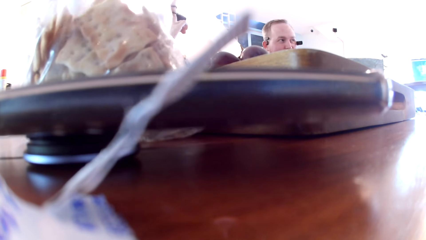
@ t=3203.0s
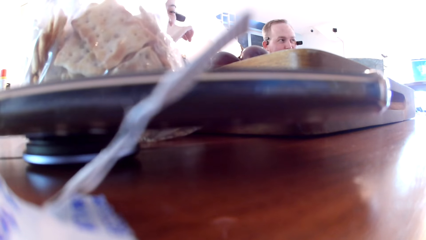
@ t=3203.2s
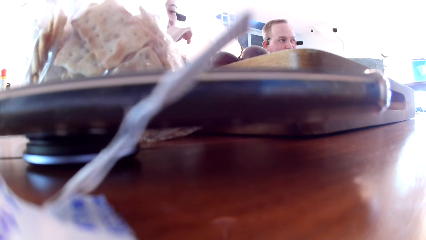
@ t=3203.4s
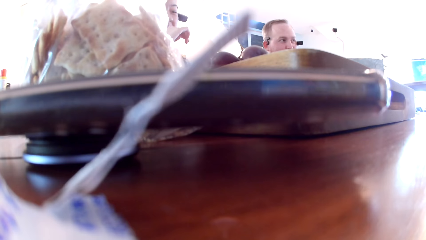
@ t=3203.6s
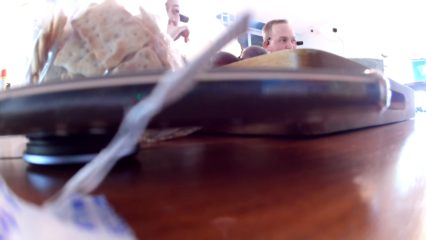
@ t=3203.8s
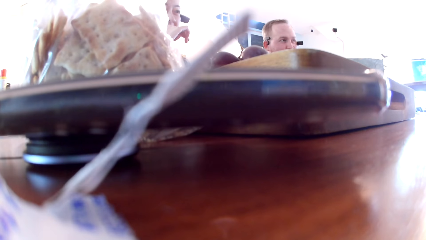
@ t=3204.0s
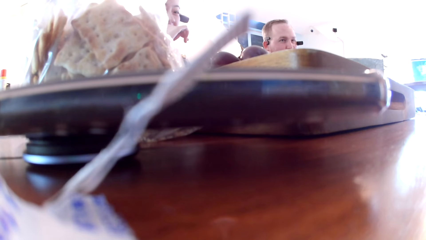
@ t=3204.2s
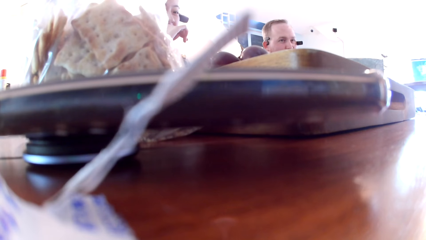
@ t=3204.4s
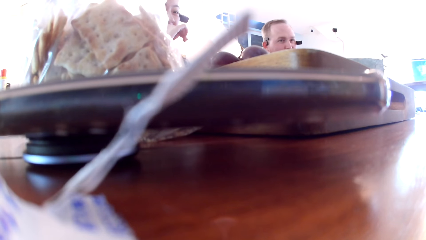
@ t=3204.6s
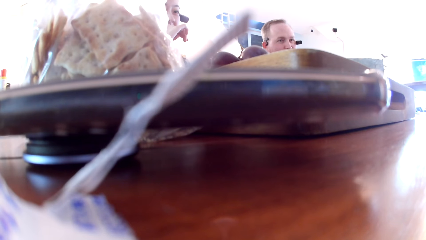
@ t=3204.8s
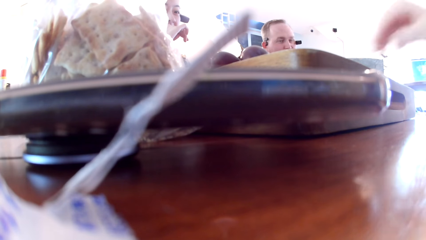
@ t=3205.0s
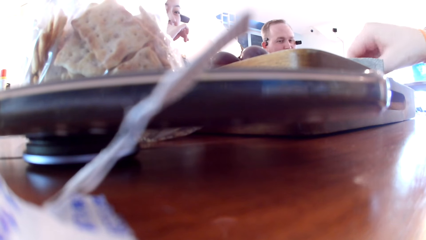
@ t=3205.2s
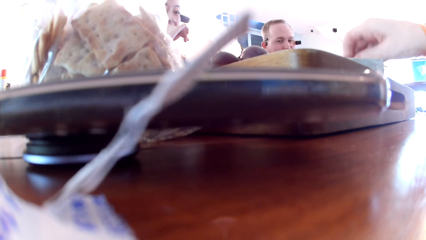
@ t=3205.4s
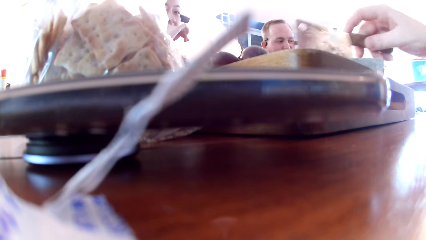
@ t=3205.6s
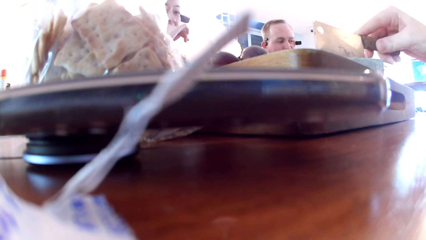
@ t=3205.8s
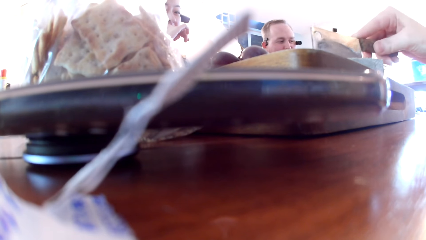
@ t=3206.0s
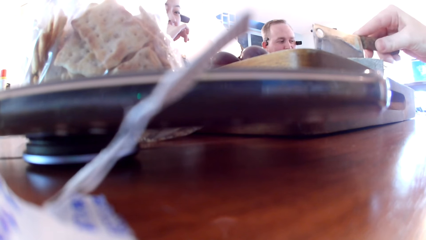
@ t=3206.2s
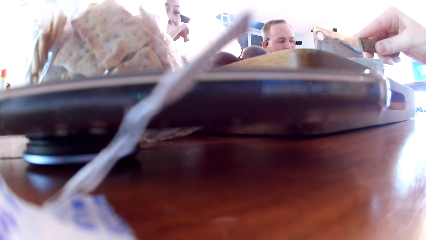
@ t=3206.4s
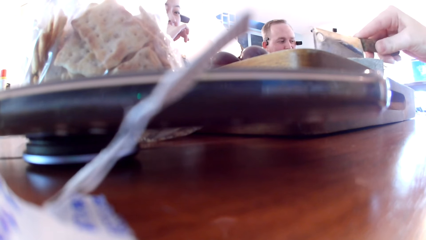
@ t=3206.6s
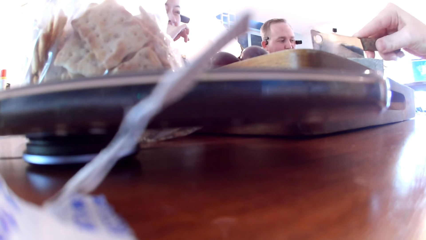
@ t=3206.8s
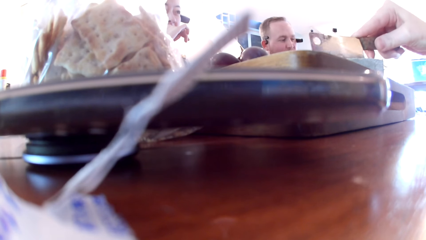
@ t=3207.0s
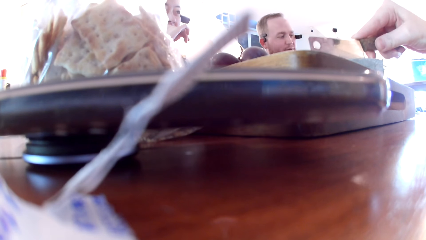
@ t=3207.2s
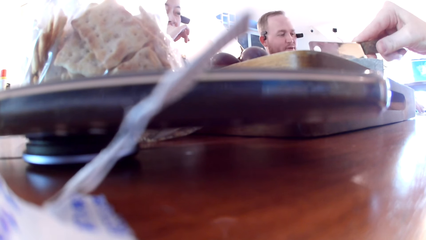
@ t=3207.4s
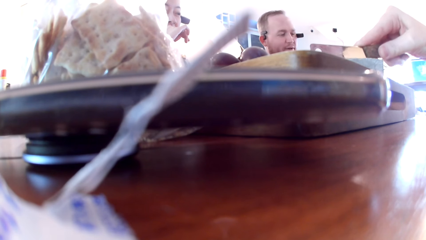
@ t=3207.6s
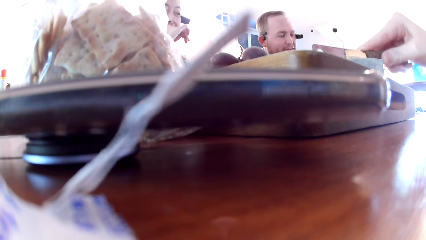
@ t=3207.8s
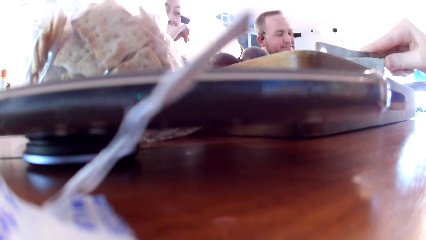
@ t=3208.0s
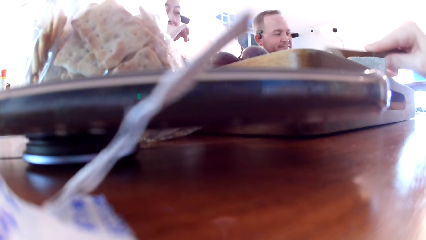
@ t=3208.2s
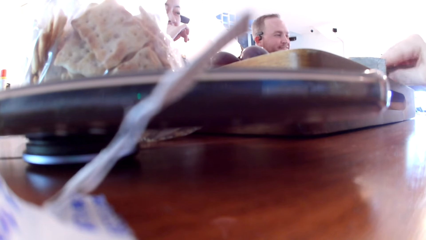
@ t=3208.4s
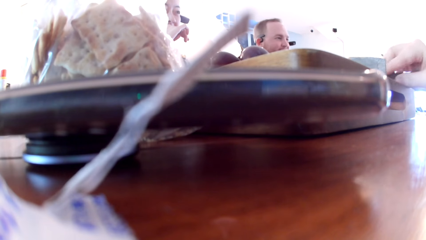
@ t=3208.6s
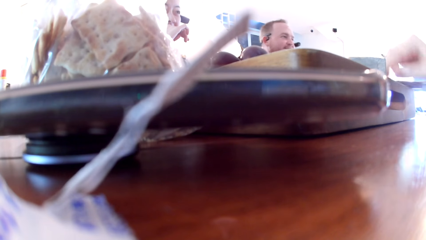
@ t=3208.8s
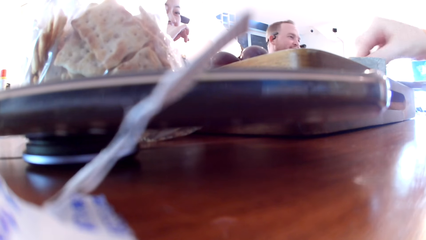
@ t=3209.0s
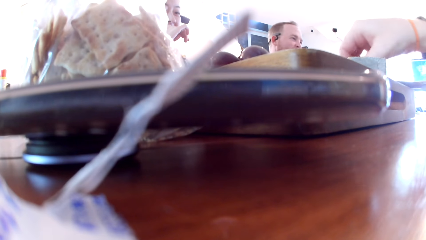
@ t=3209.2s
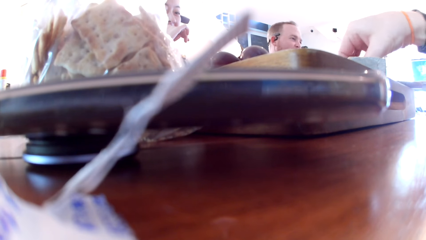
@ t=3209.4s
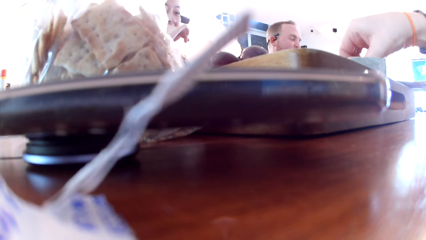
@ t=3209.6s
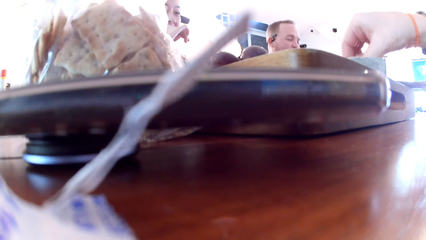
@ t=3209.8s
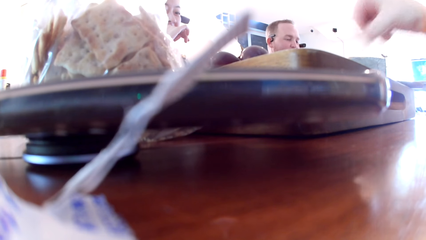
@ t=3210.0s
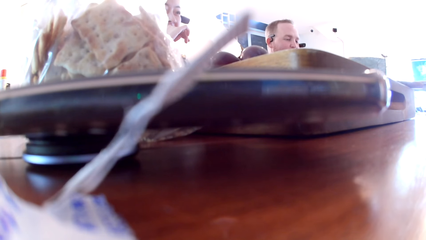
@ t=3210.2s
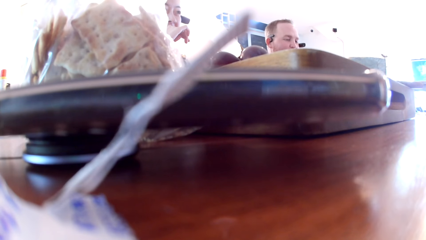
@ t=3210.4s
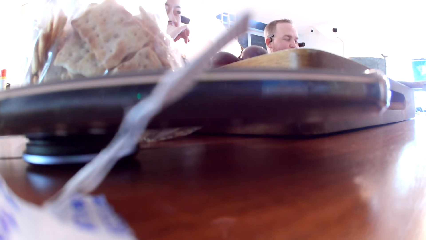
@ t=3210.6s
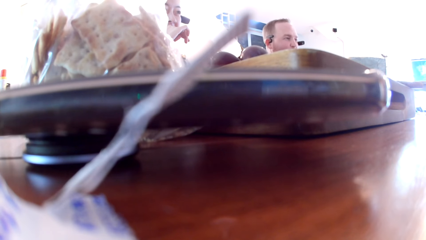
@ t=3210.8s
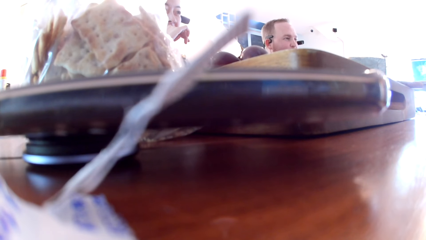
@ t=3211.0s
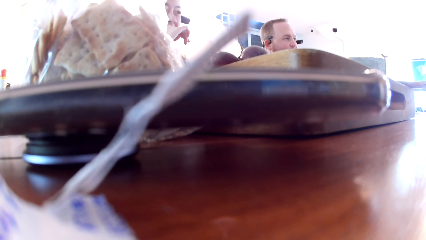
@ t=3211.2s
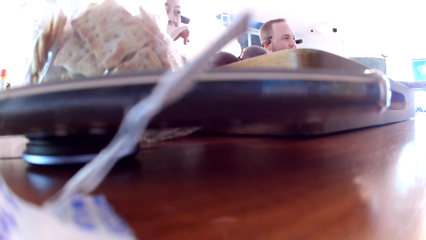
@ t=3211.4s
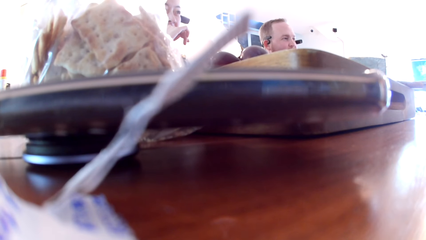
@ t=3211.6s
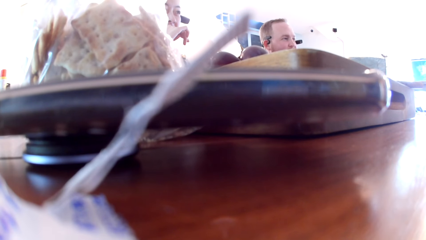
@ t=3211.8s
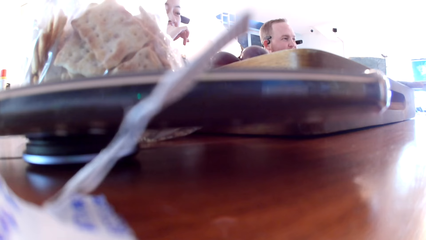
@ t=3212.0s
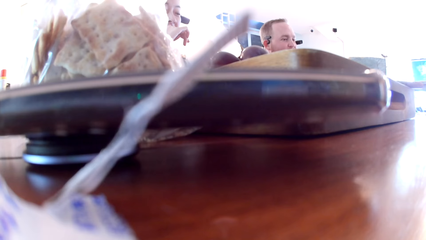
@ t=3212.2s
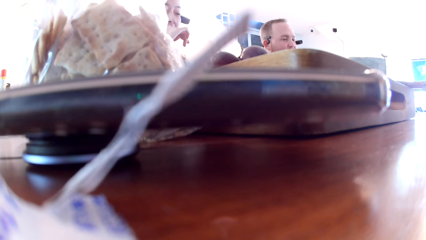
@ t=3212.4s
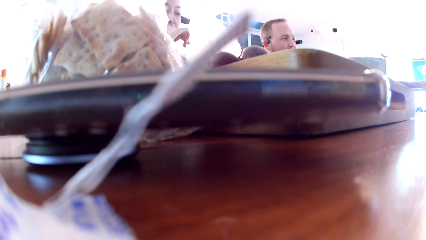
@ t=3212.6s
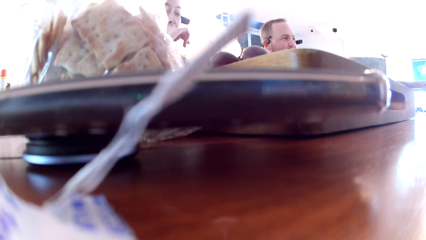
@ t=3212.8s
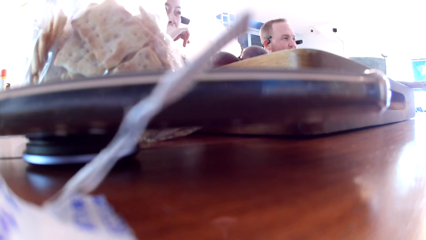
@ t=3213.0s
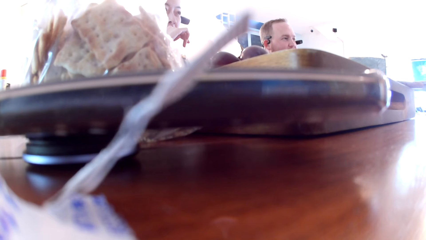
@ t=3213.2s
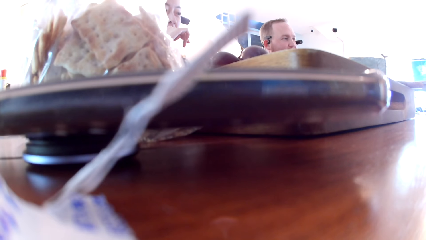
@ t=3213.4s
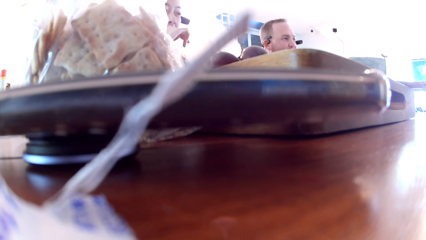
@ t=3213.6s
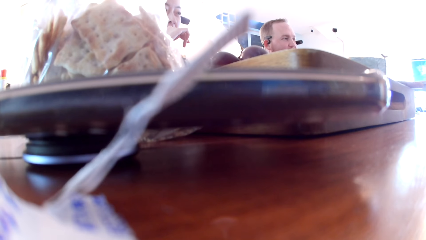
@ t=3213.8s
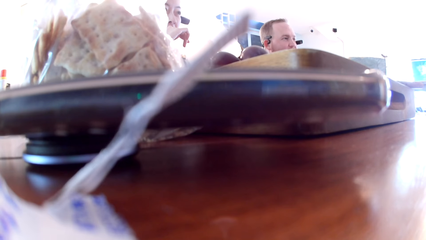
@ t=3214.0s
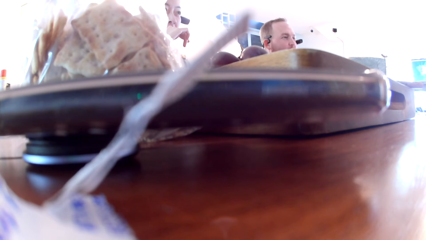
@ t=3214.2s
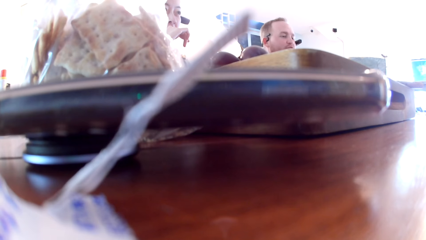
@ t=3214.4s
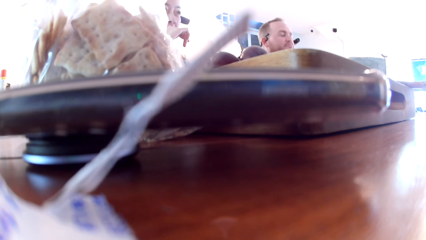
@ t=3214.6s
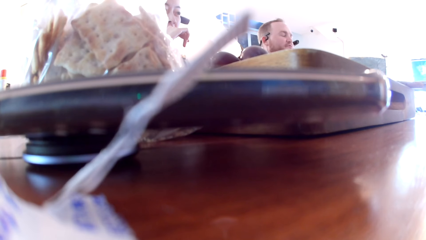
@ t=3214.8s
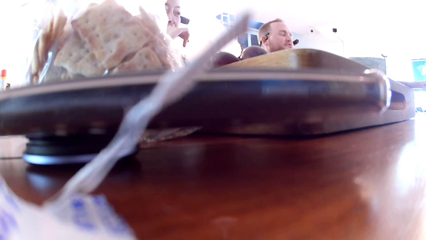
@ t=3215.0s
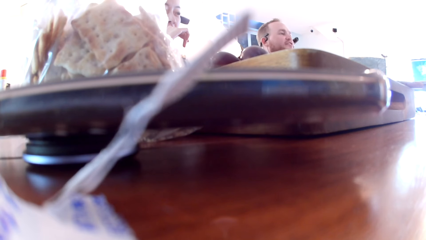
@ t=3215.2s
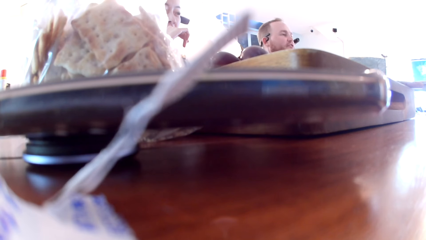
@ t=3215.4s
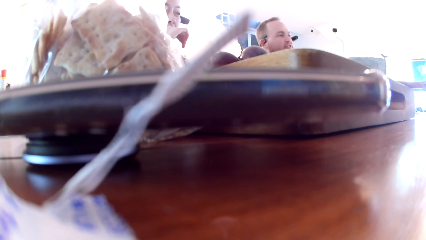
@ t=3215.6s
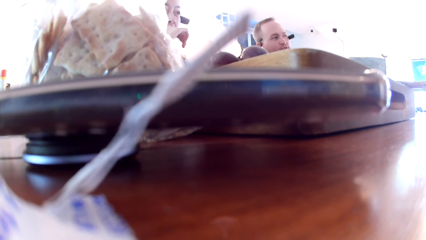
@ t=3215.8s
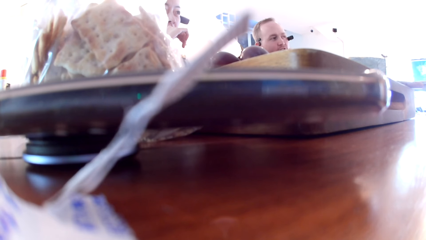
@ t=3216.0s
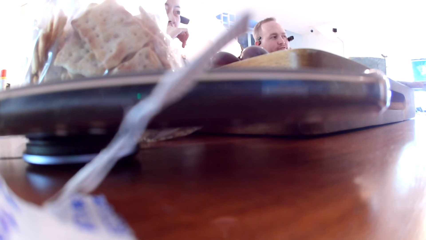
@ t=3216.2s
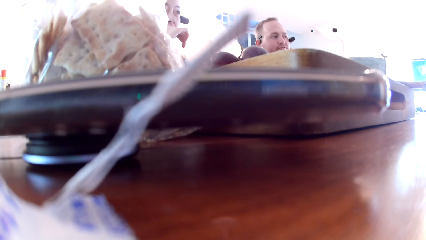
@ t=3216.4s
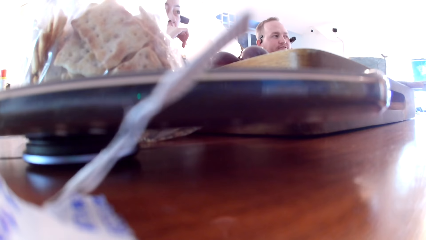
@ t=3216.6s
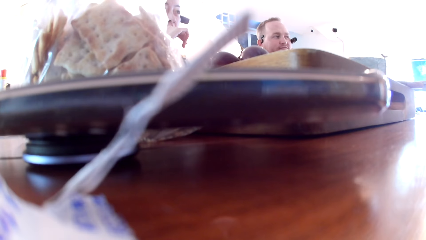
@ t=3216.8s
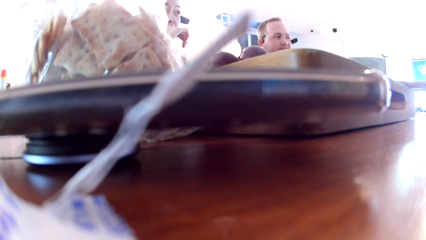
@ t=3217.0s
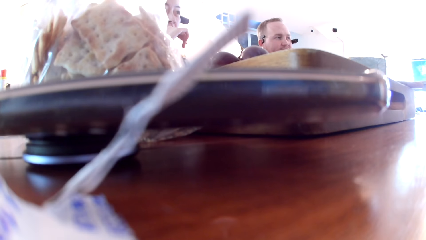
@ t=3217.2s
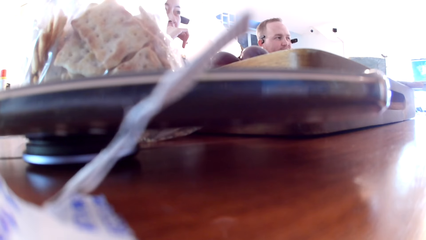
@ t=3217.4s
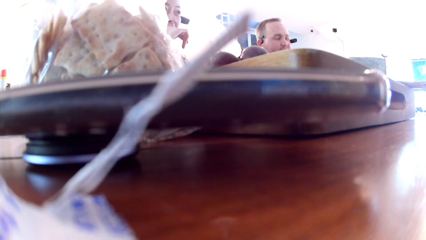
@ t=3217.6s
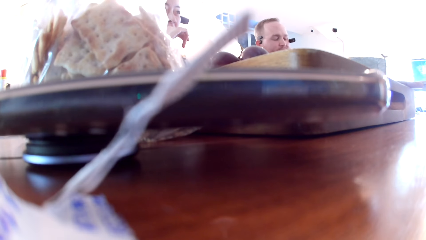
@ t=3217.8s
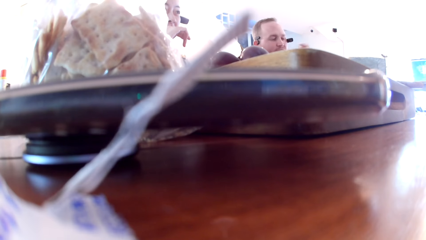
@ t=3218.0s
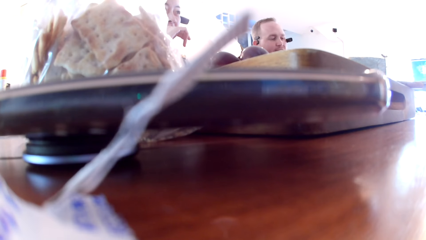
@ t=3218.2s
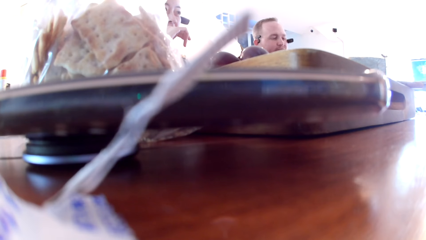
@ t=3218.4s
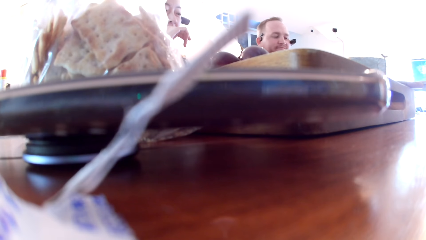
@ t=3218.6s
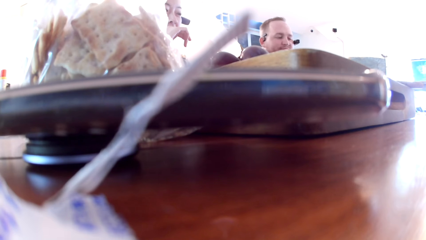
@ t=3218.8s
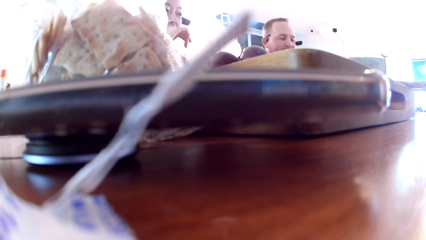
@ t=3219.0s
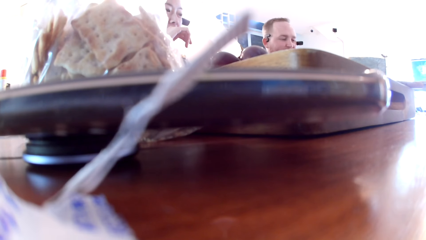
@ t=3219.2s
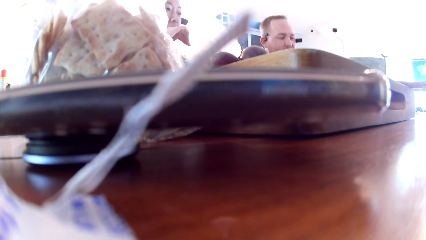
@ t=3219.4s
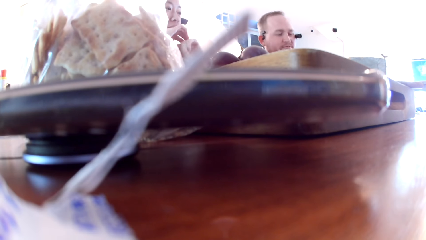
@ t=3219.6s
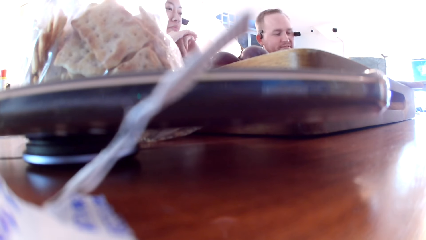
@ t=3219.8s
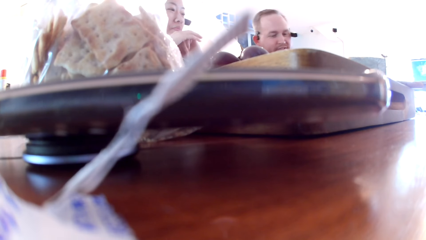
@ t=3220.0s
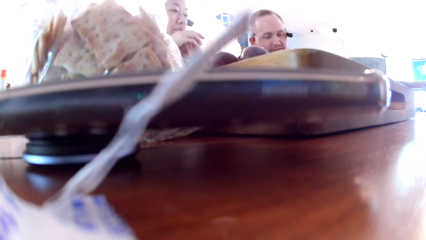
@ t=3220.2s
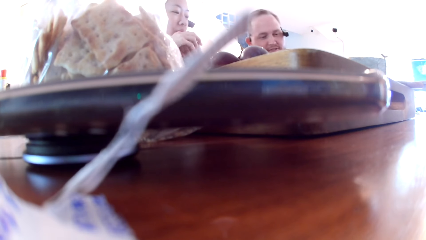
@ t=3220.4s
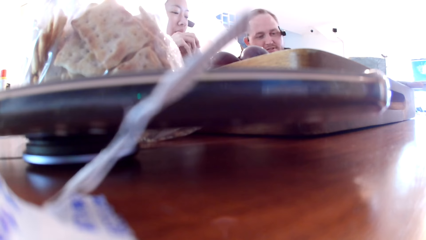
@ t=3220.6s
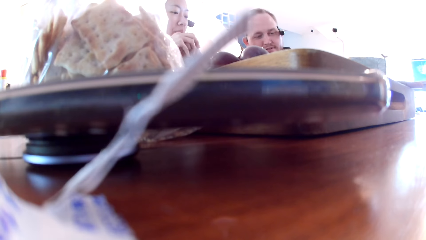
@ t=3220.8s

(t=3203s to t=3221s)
The camera wearer picks a knife with her right hand from the wooden board on the table. She cuts a piece of cleaver or cheese on the wooden board with the knife in her right hand. She drops the knife. She picks the cleaver or cheese with her right hand from the wooden board. A man interacts with the friends.
